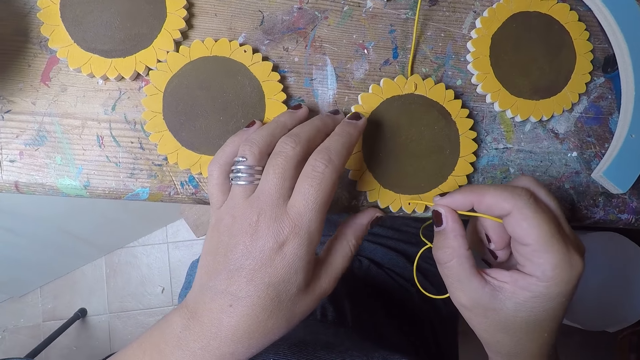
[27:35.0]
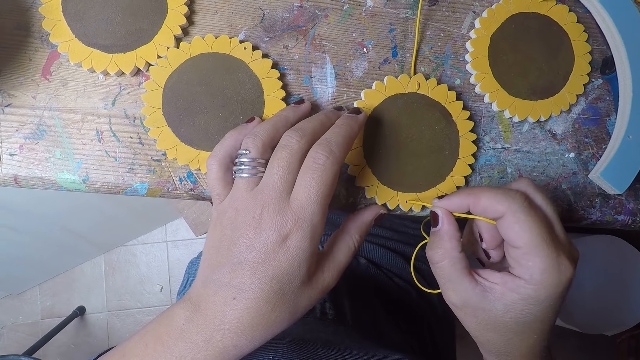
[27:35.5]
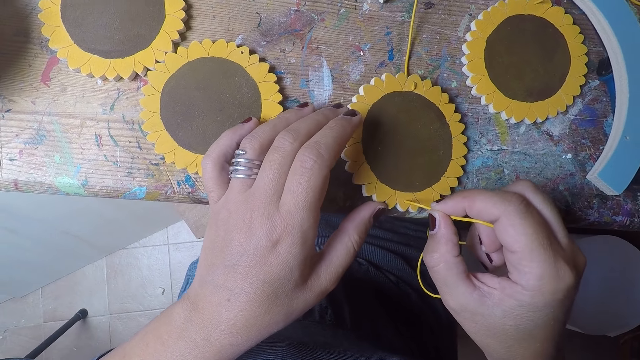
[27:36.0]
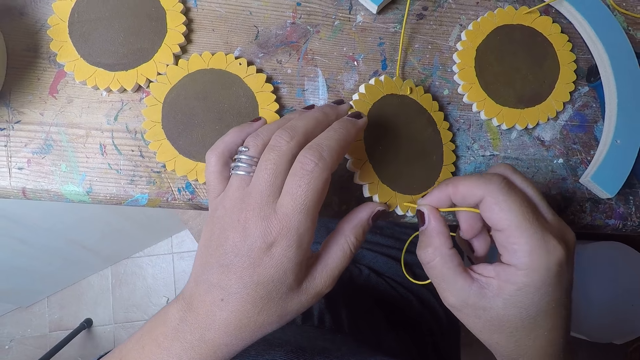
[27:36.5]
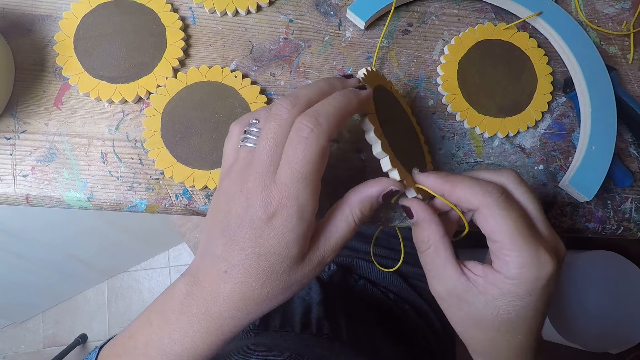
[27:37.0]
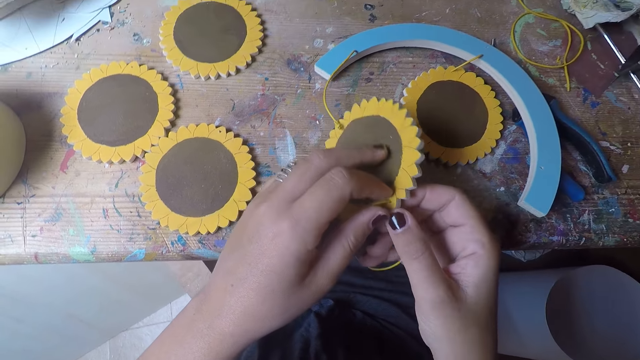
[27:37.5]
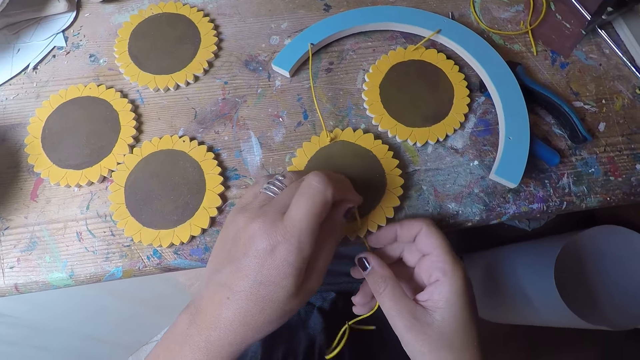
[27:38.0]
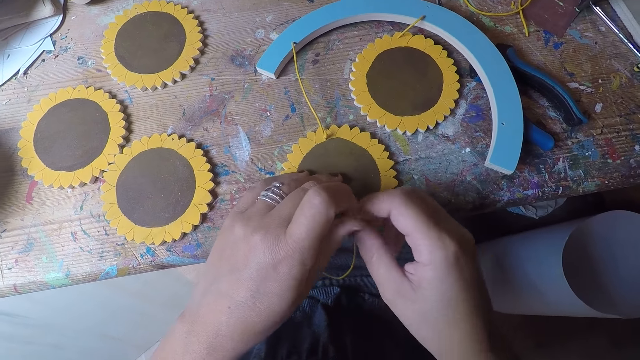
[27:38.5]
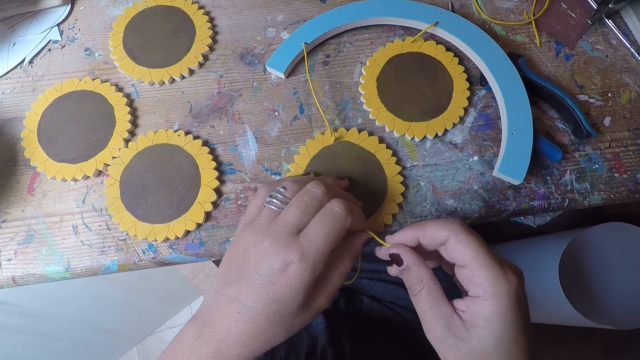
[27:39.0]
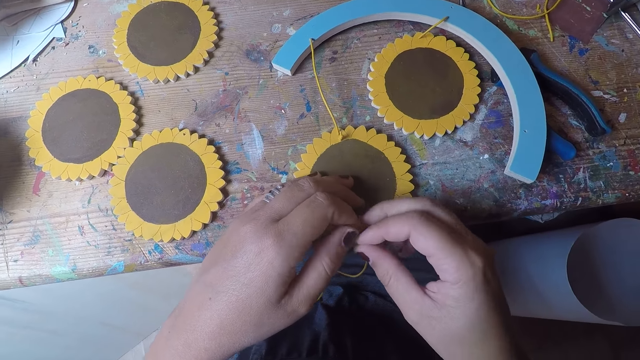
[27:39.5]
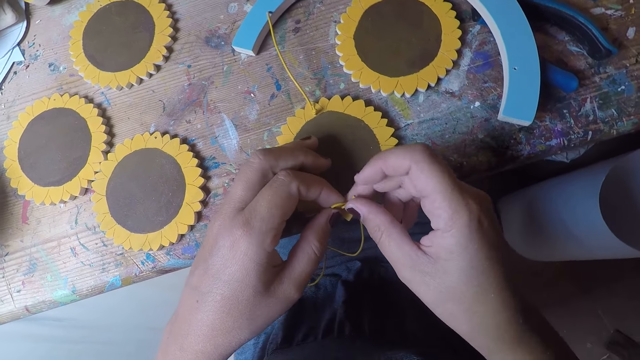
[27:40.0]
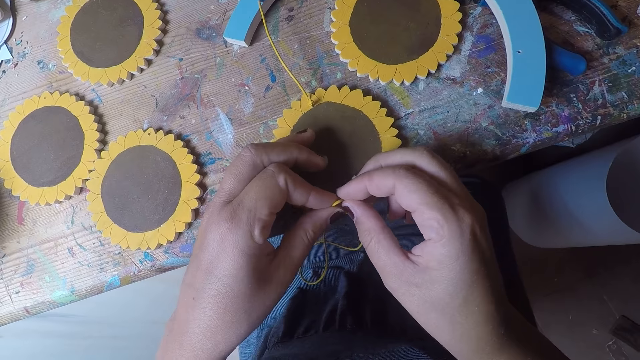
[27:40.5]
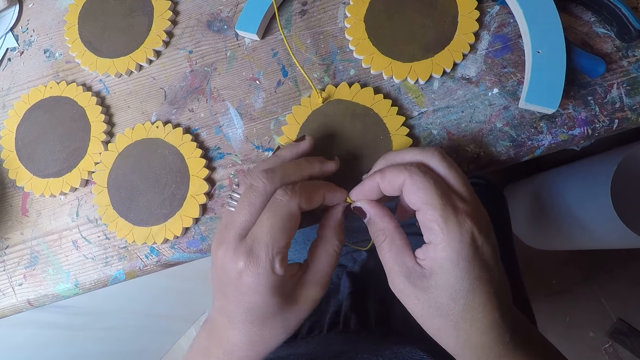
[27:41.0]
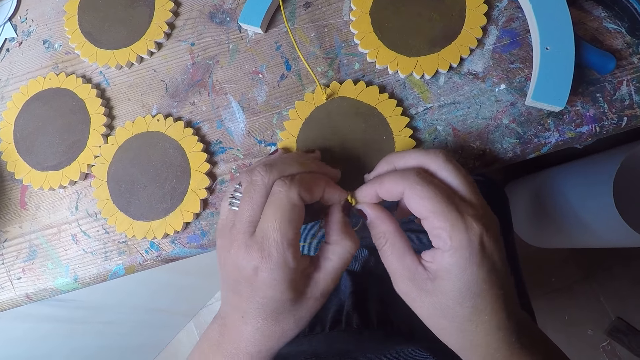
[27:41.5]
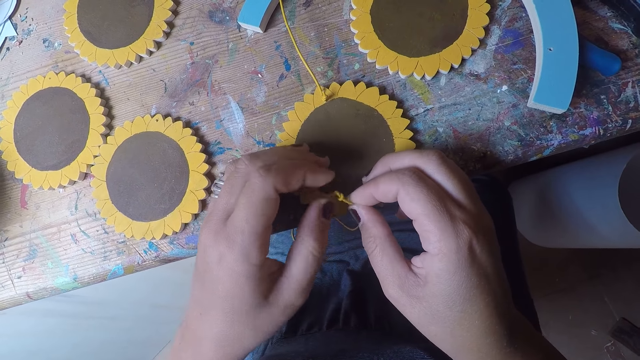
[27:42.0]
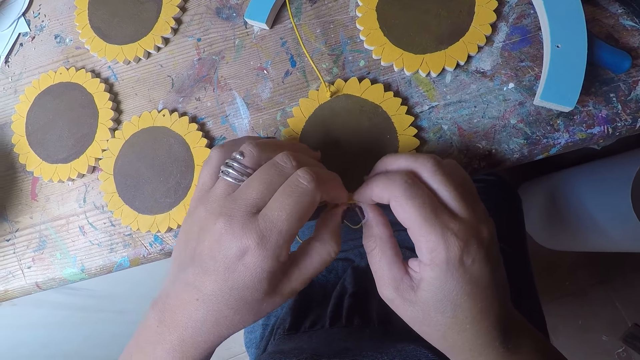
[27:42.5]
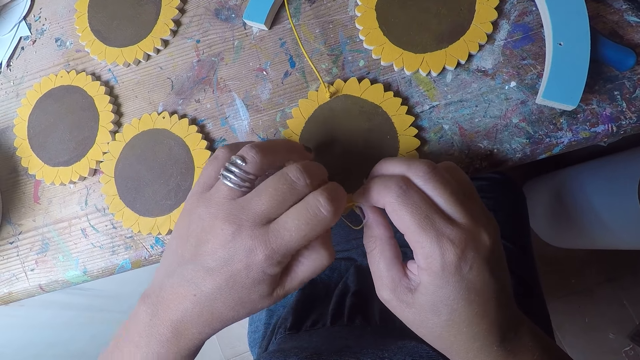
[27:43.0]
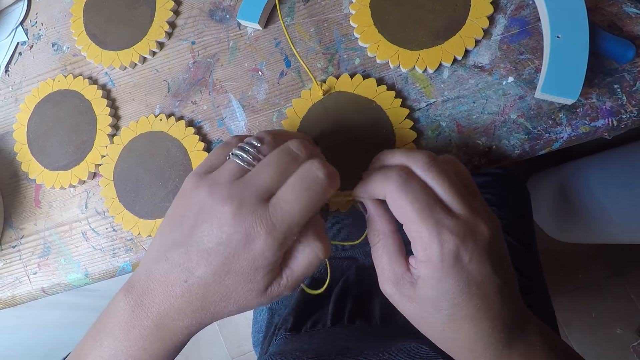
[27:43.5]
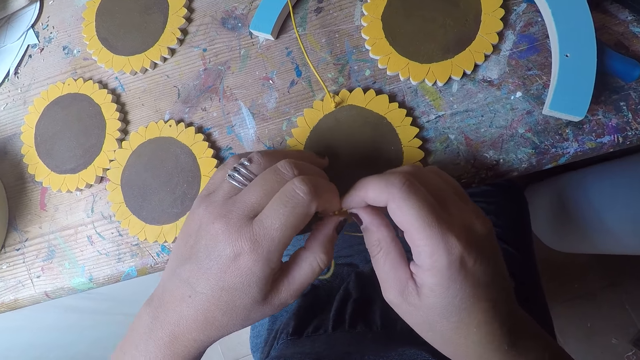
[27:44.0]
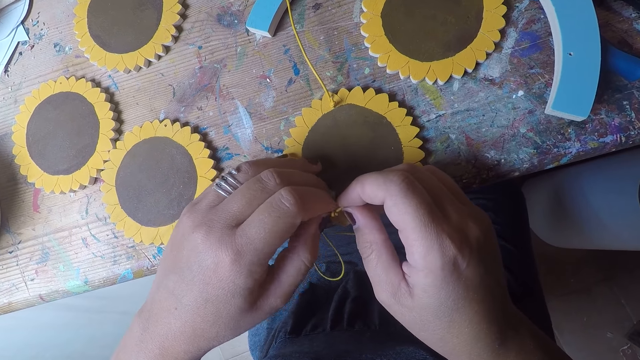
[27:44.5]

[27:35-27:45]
The camera wearer inserts the thread in a table coaster with her right hand. She knots the thread with both hands.

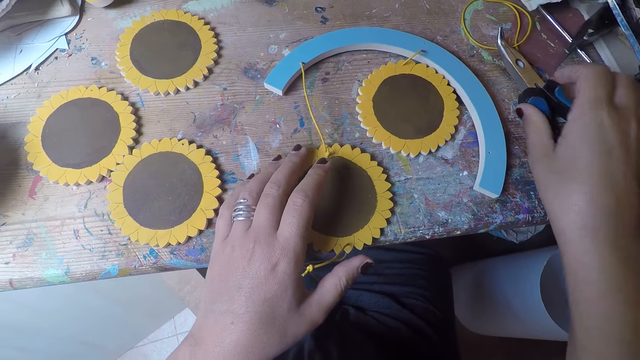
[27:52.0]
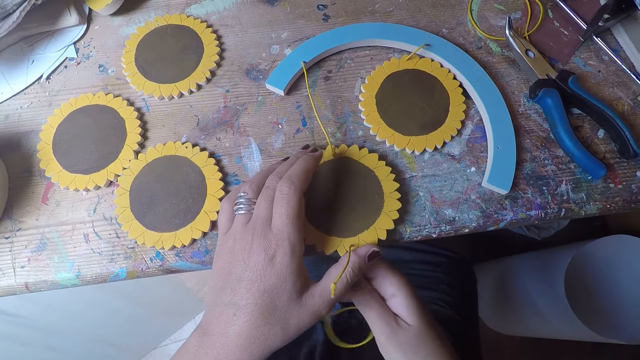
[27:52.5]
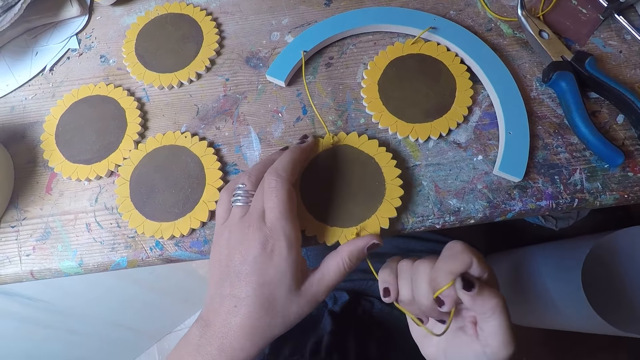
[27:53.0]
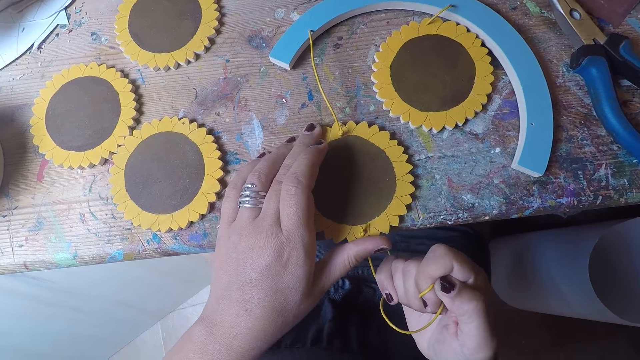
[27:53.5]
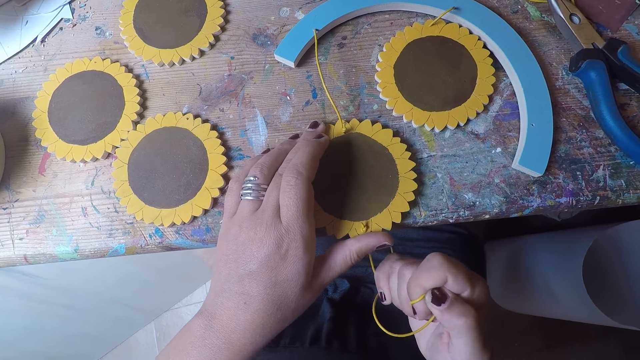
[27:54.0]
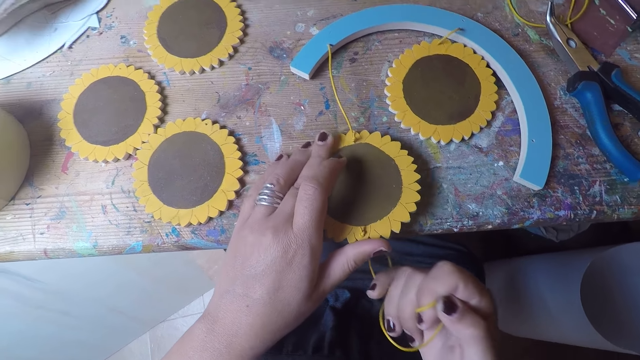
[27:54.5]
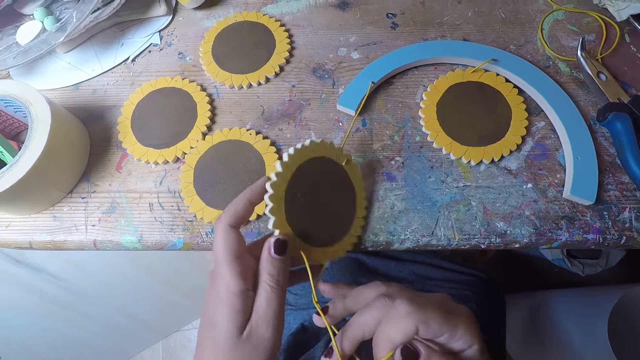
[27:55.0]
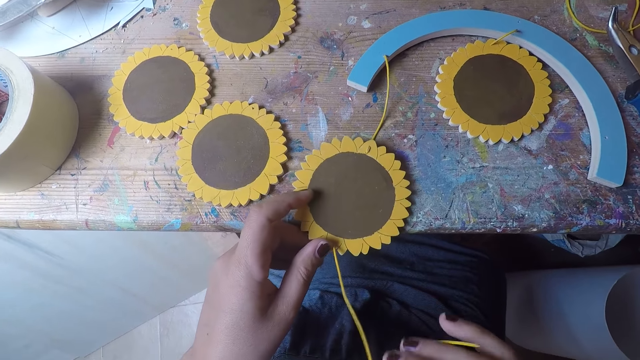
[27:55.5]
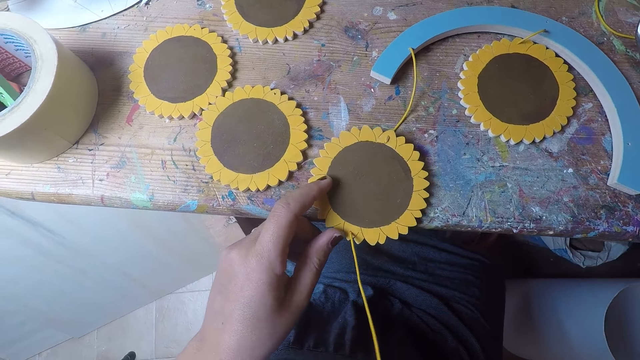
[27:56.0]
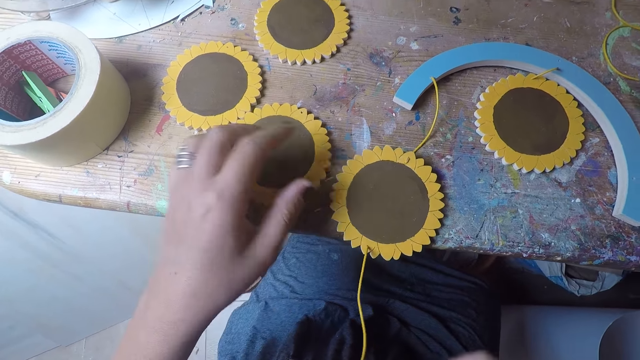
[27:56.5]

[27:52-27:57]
The camera wearer drops the cutter in her right hand on the table. She pulls the thread with her right hand. She turns the table coaster over in her left hand.

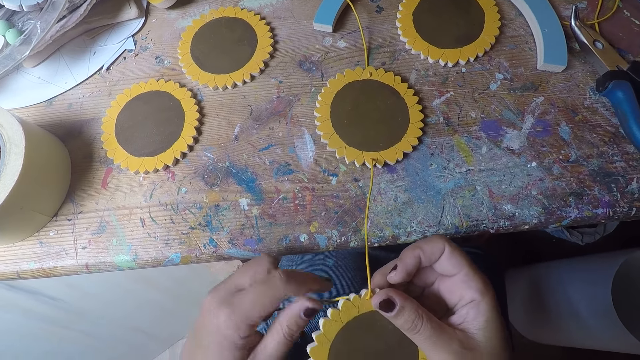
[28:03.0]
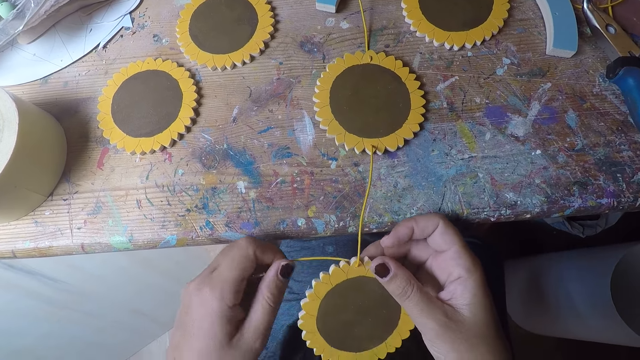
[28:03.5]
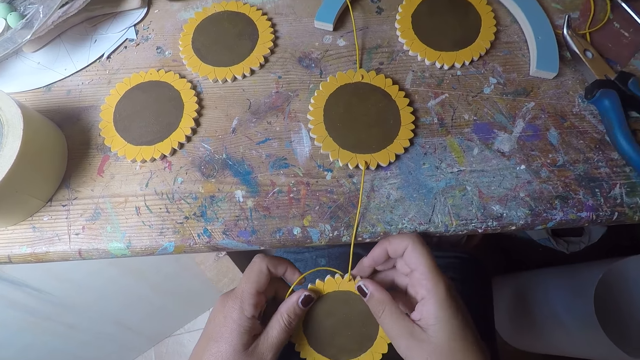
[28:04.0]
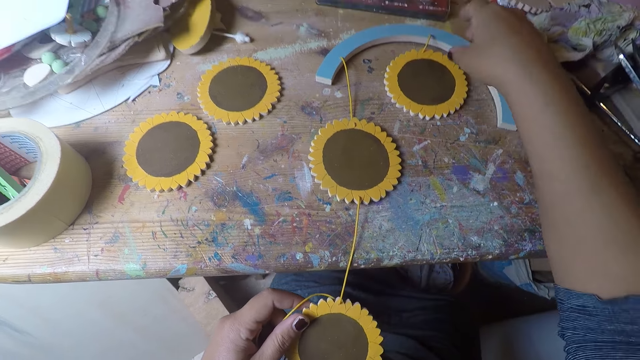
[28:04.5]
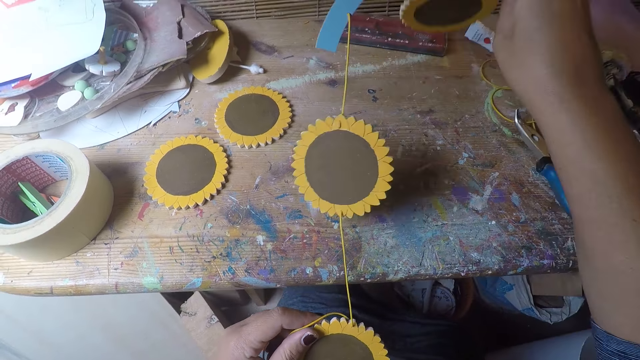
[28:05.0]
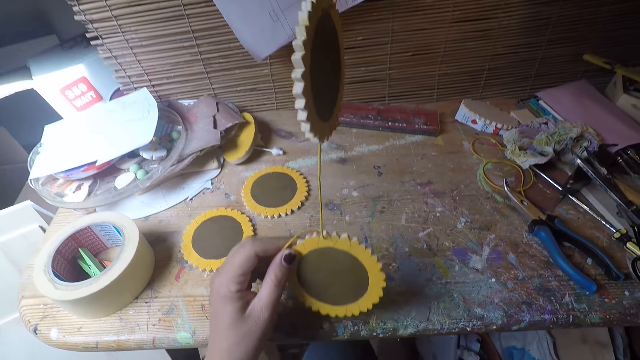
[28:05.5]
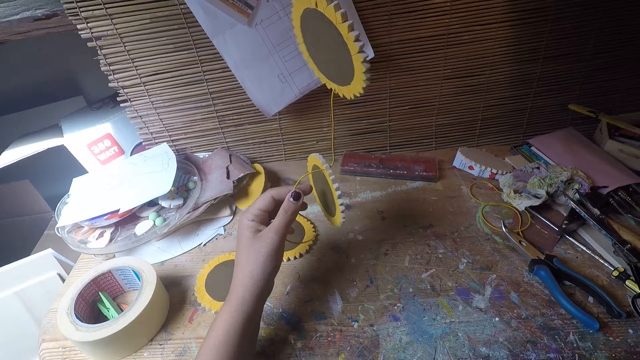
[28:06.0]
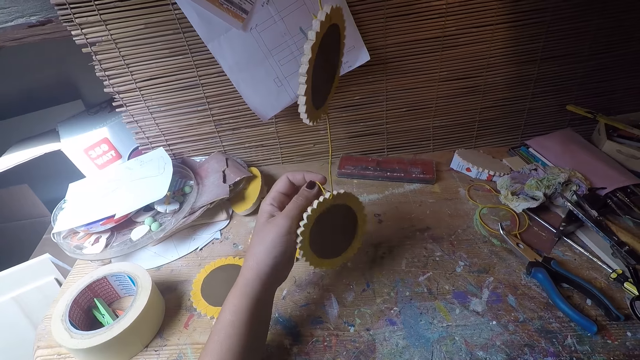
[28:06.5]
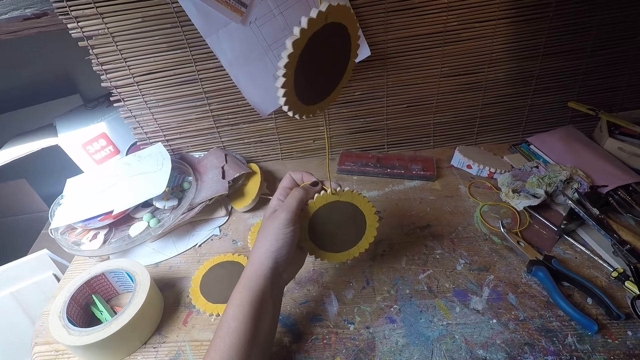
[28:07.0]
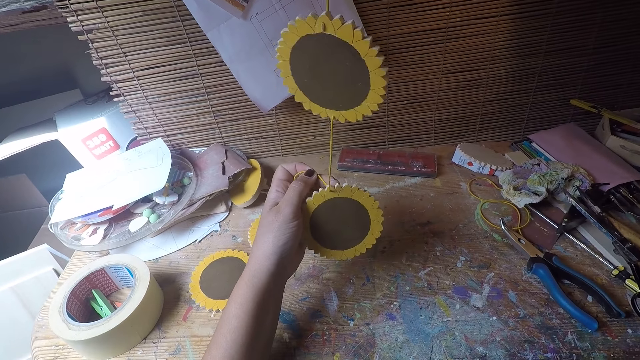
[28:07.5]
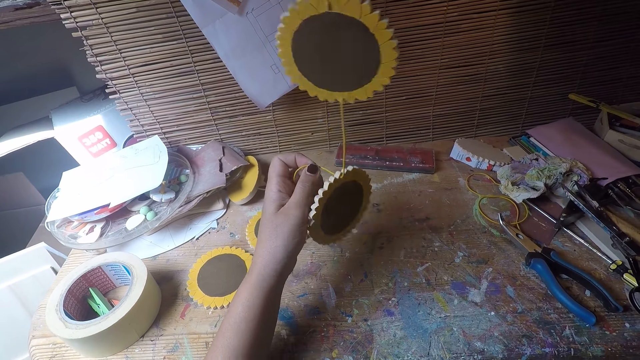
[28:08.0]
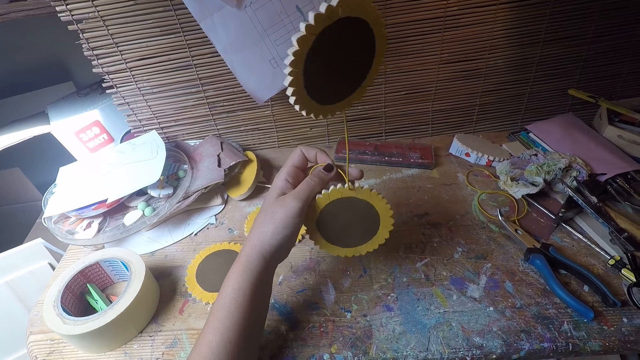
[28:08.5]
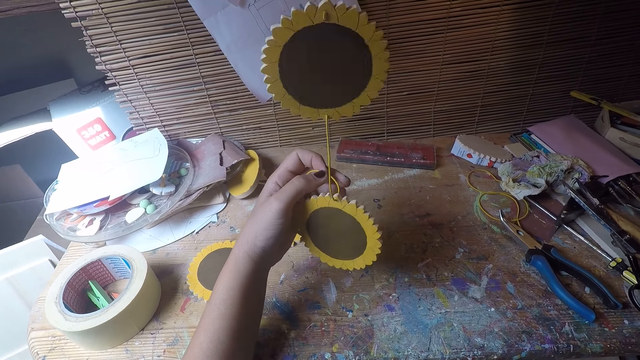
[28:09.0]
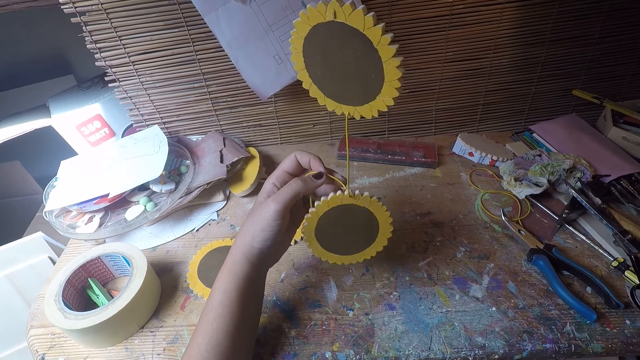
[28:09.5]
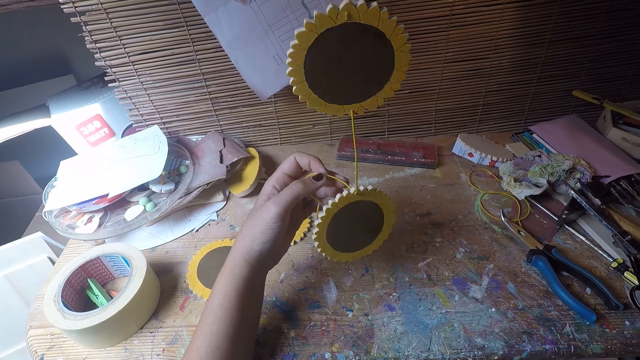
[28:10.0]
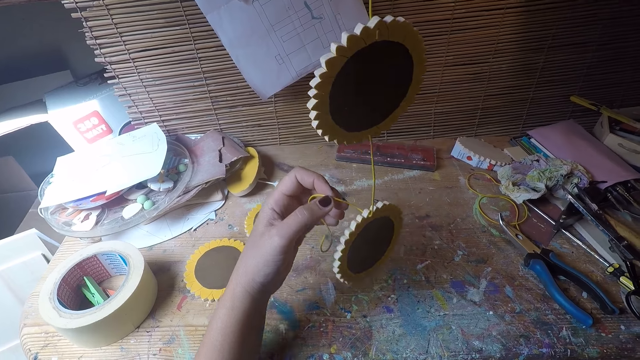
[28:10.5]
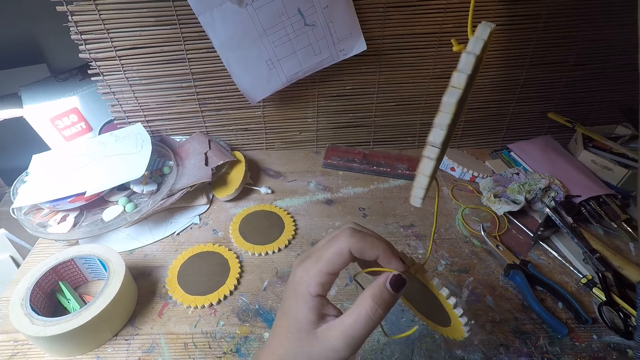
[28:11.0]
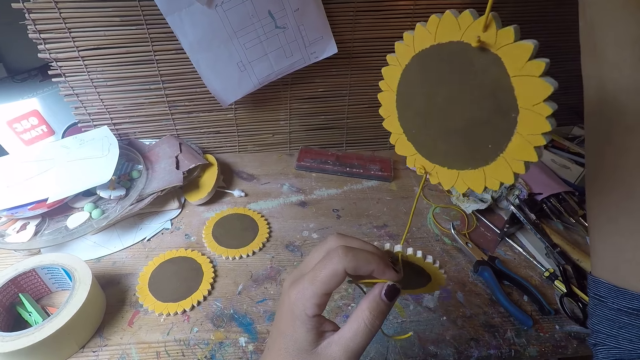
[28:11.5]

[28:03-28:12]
The camera wearer picks the table coaster arc with her right hand. She pulls the thread with her left hand. She stares at the woodcraft.
